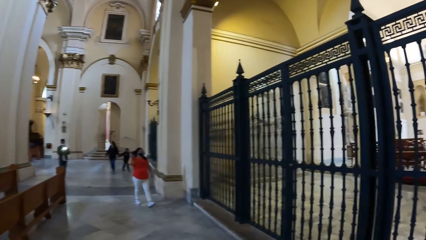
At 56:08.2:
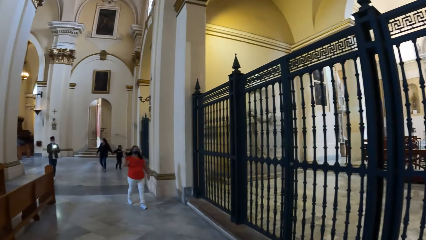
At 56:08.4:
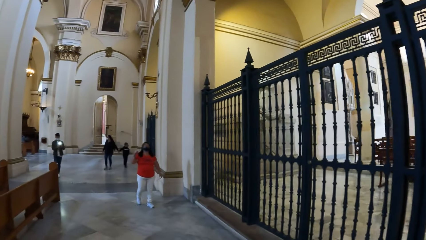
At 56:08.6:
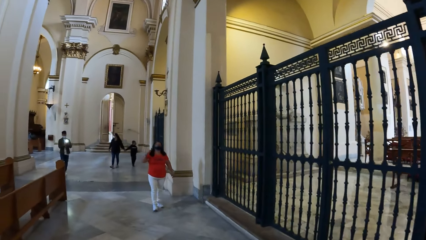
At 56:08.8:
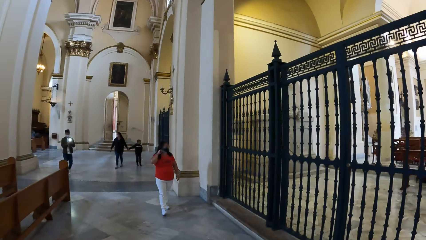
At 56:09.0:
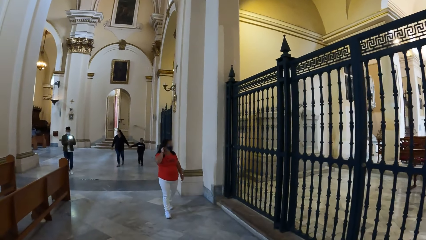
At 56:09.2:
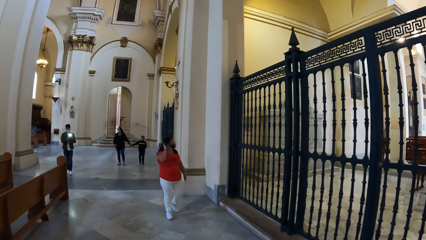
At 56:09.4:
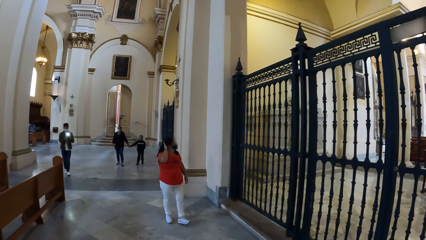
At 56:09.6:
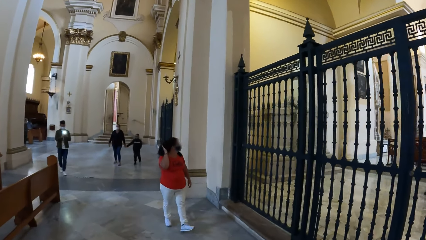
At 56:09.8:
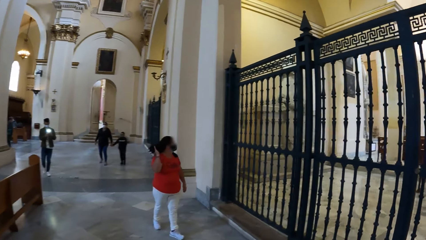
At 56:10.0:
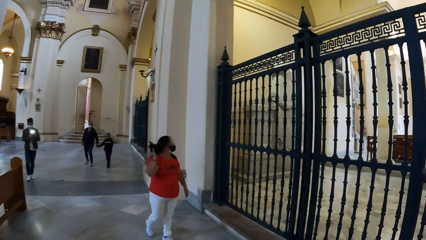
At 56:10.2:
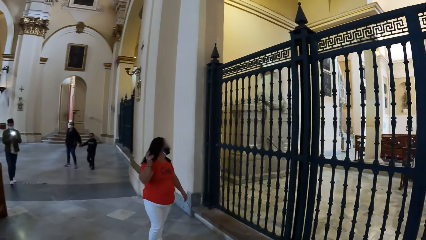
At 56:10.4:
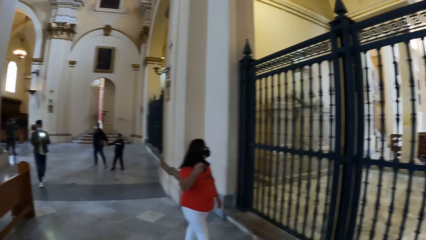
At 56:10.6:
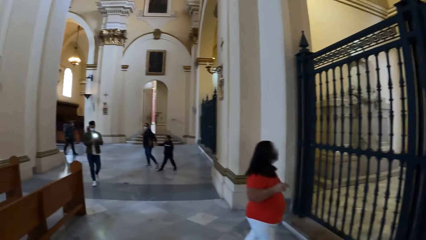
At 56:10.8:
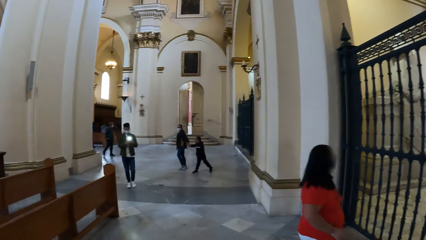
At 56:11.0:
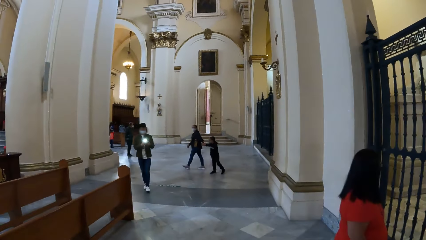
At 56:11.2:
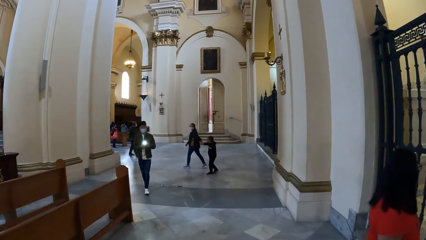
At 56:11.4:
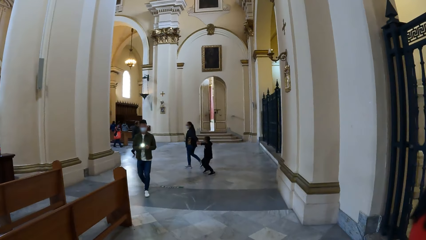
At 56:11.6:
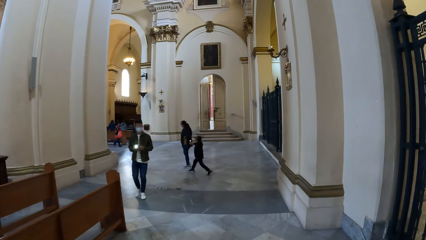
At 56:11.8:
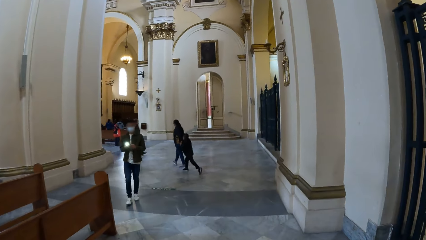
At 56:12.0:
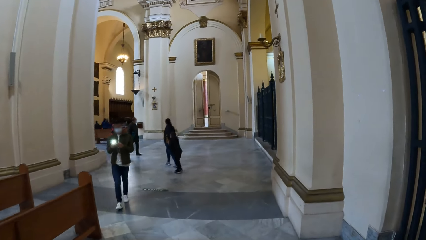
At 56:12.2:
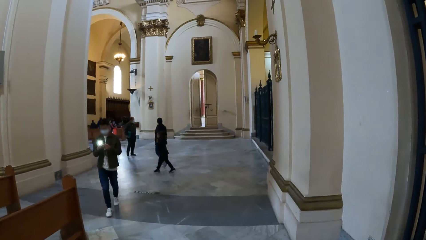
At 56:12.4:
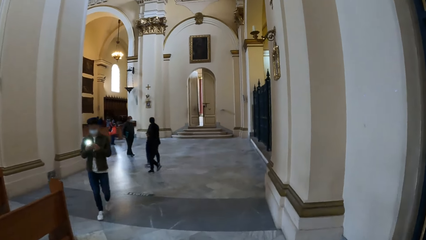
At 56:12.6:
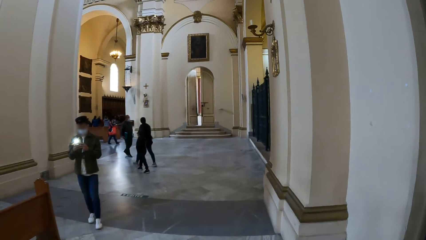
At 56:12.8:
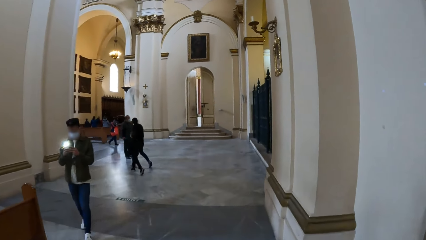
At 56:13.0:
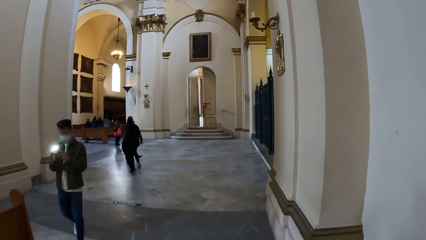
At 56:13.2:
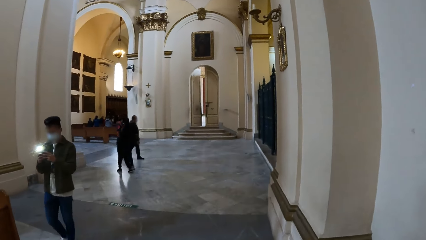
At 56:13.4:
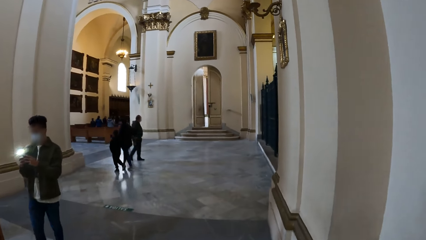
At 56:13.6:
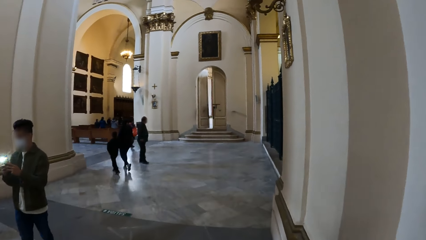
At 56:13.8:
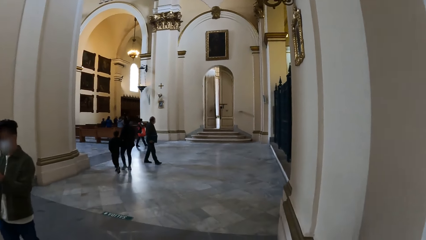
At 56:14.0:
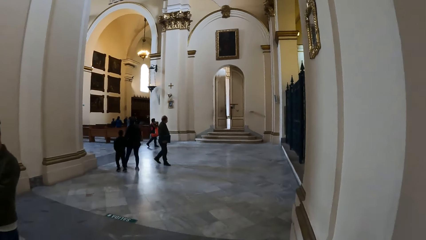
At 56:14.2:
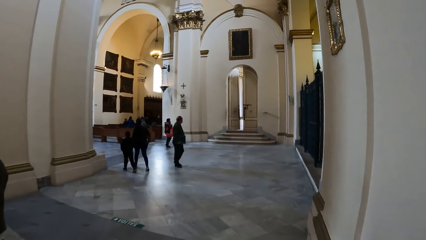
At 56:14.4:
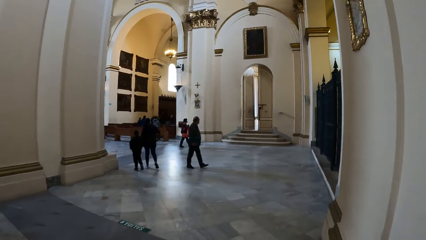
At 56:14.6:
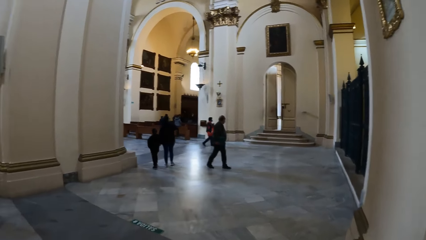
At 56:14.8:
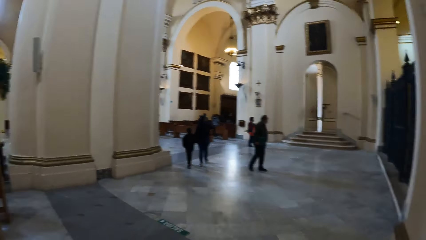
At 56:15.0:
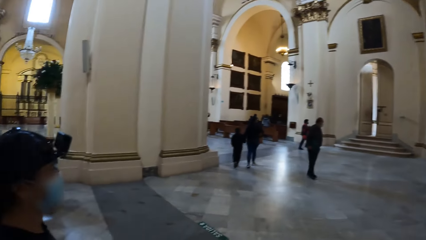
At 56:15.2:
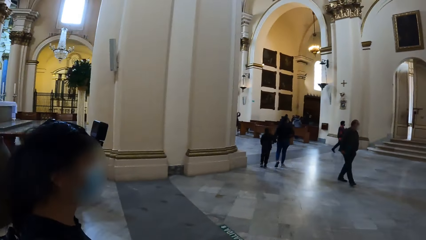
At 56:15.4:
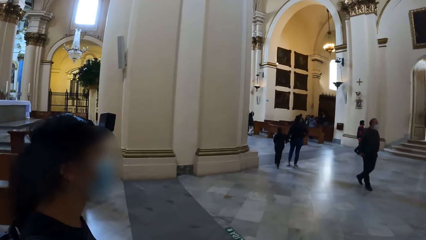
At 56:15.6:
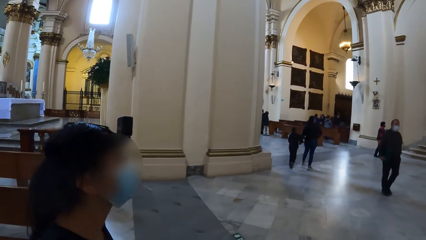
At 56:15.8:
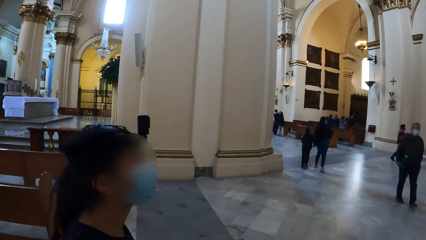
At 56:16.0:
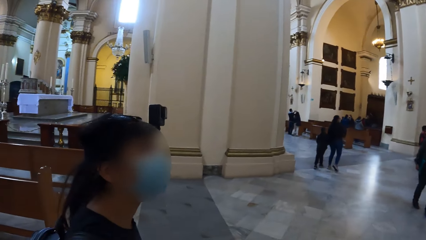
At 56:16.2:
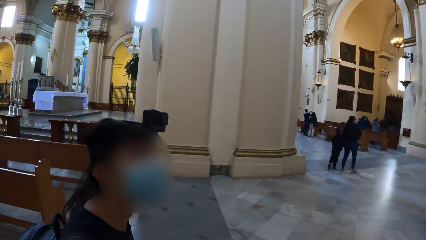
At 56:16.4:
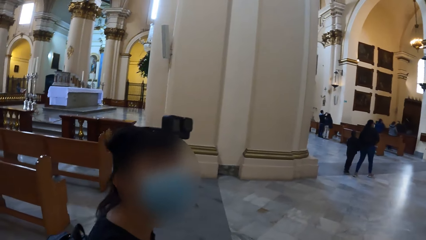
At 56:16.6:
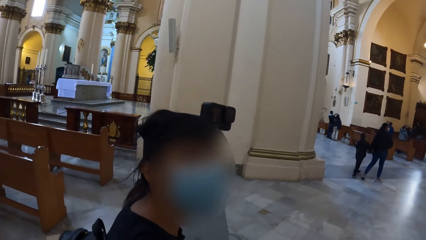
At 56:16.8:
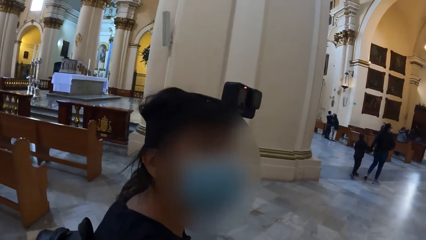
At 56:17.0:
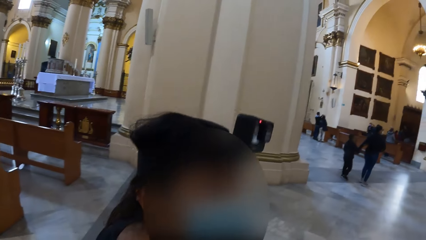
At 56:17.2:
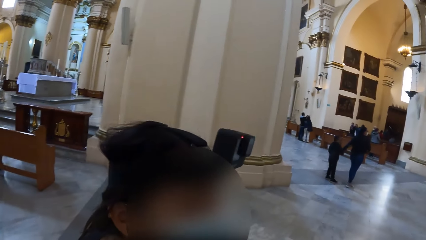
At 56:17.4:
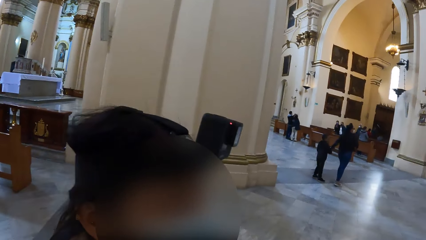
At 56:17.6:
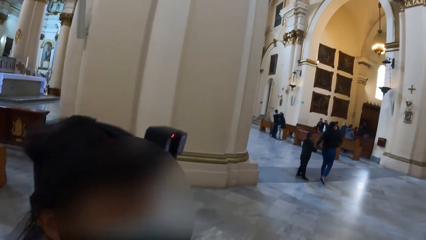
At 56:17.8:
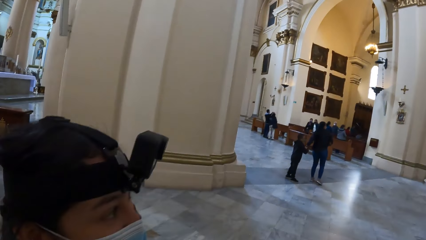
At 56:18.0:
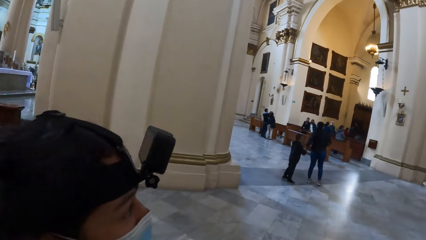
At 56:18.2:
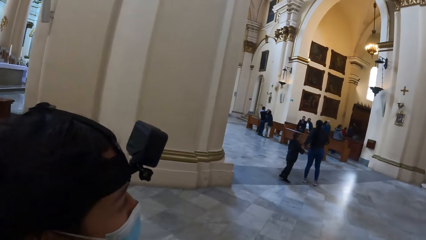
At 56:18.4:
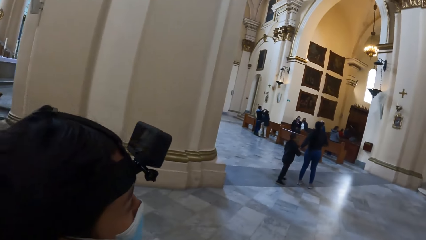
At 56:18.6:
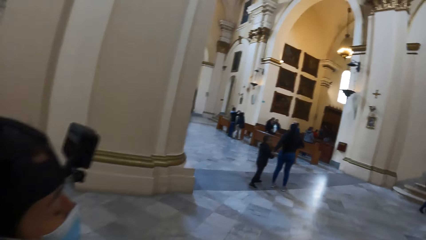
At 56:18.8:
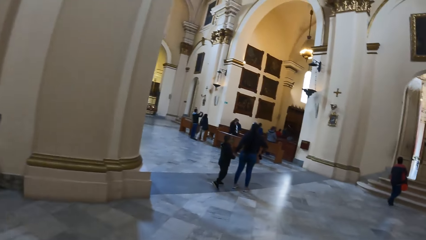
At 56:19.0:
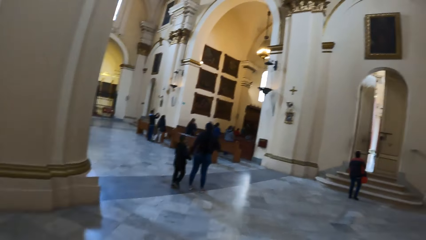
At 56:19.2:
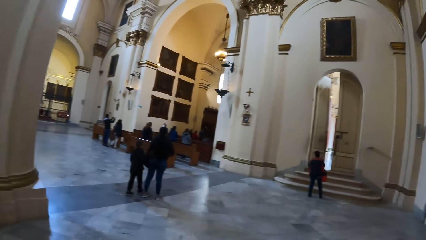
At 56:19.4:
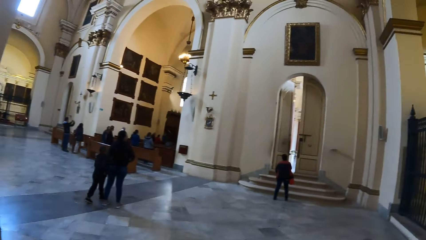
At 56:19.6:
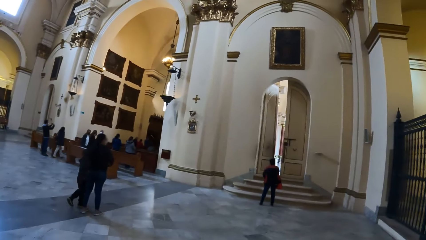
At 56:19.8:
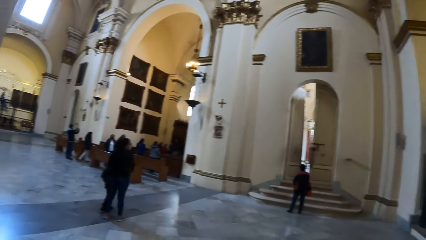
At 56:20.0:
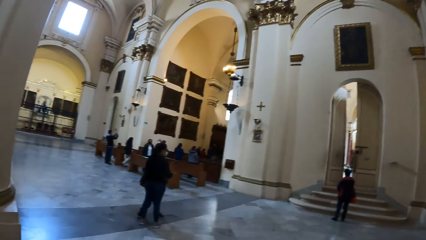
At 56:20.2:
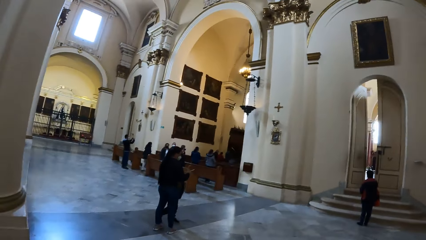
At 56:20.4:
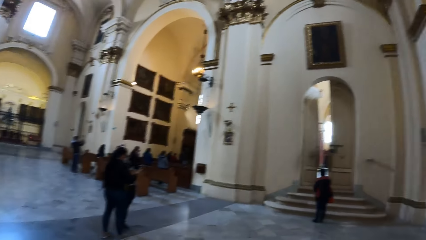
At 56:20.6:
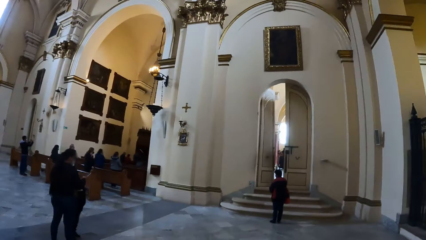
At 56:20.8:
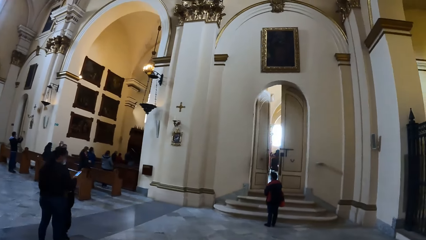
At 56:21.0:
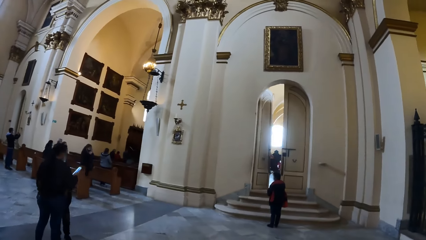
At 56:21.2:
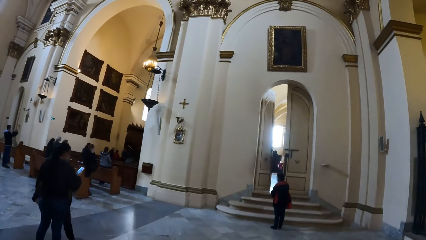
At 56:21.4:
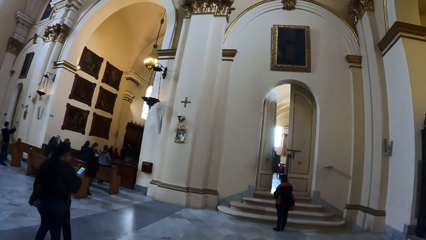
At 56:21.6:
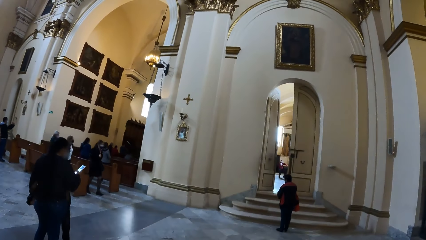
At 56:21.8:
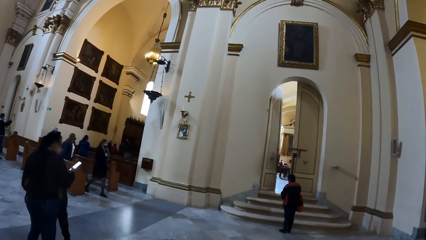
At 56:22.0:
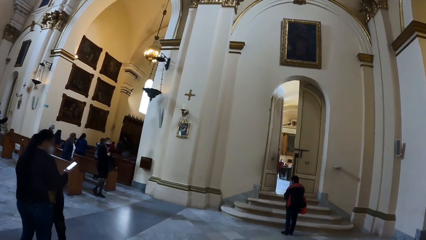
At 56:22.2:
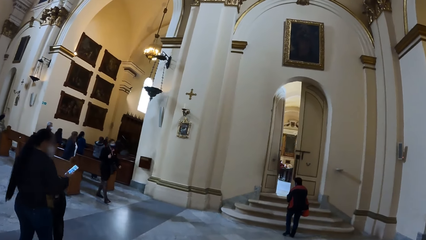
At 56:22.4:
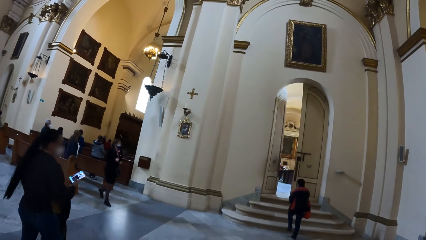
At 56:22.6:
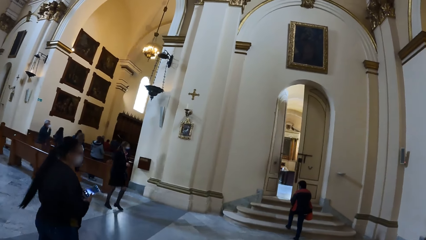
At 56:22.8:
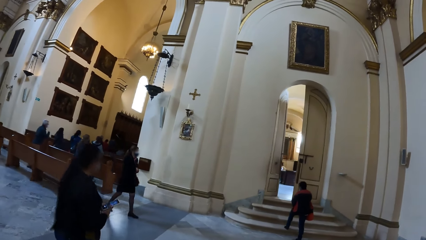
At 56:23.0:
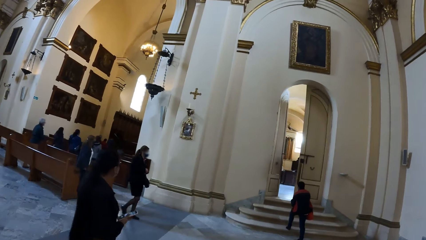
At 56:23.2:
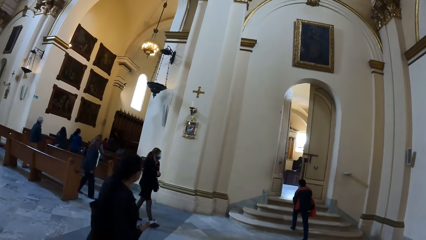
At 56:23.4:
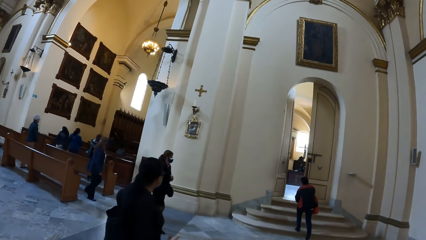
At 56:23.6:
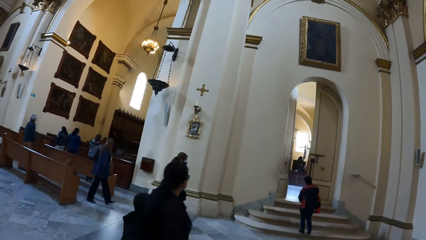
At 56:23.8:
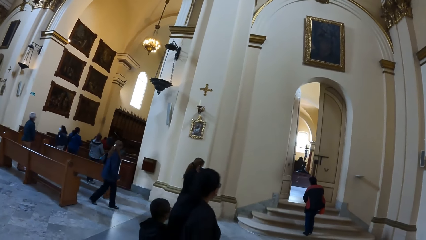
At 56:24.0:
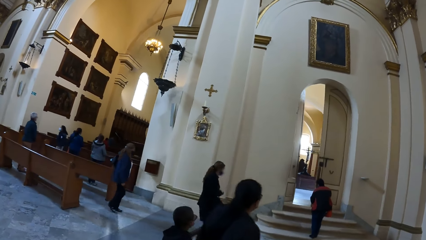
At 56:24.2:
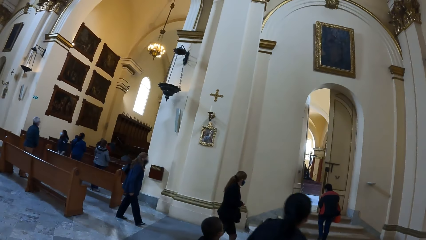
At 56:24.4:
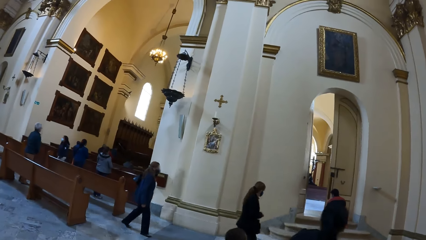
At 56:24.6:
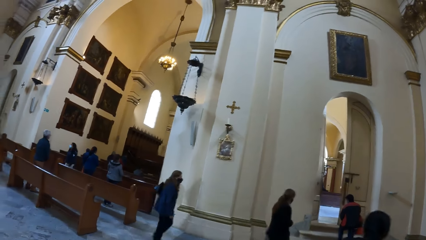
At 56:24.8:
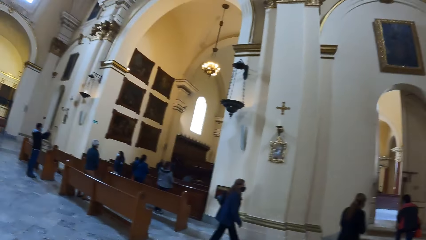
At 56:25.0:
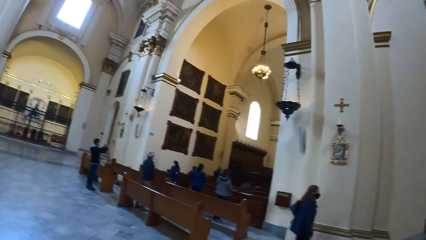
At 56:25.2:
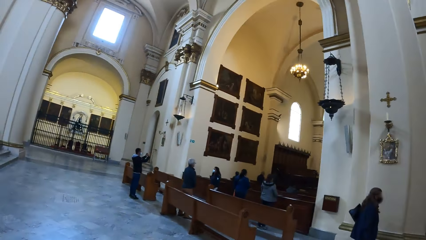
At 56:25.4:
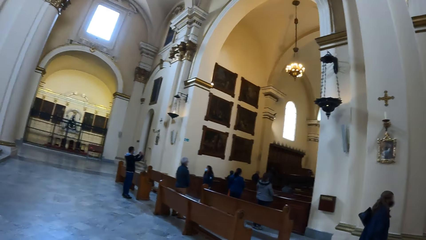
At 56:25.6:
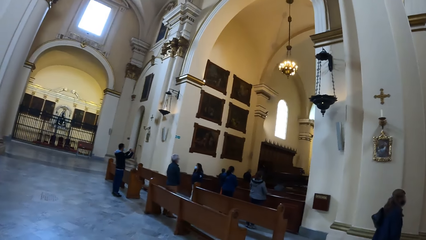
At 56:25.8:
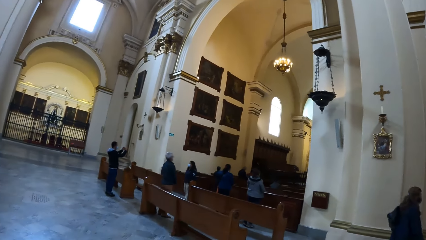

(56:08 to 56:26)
A woman adjusts her hair with her right hand. A man operates a phone with both hands. Another woman operates a phone with her right hand.
